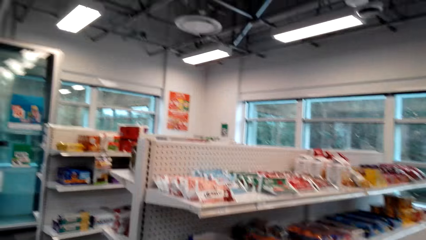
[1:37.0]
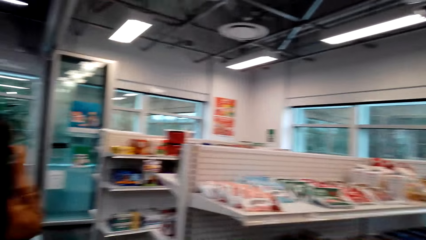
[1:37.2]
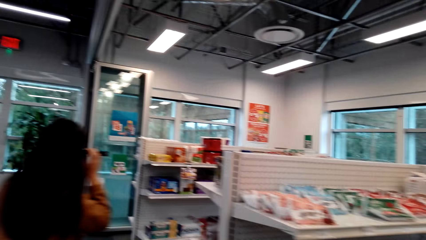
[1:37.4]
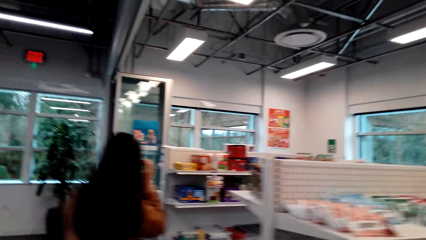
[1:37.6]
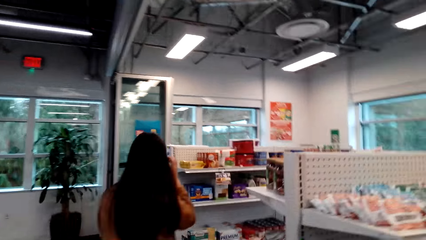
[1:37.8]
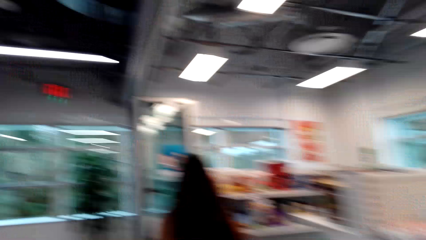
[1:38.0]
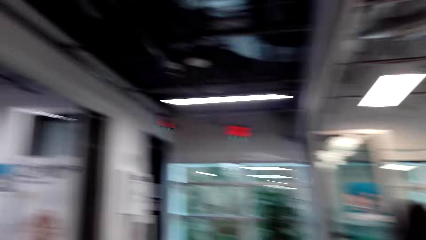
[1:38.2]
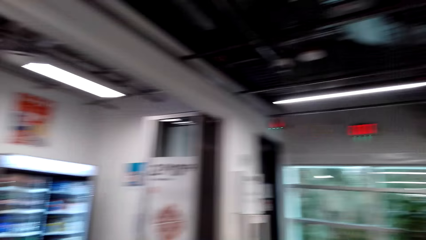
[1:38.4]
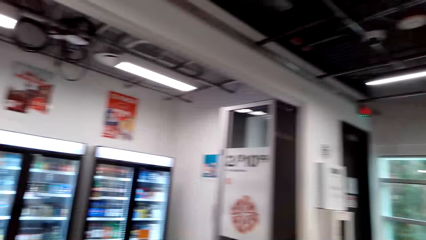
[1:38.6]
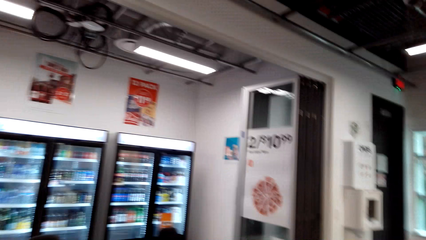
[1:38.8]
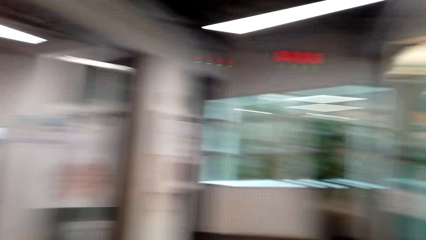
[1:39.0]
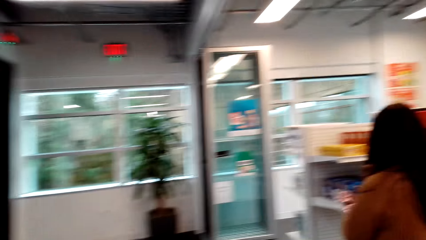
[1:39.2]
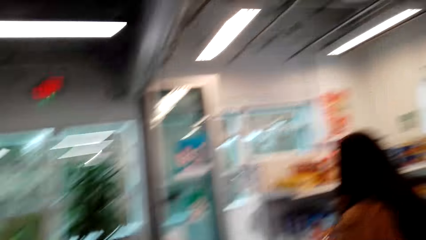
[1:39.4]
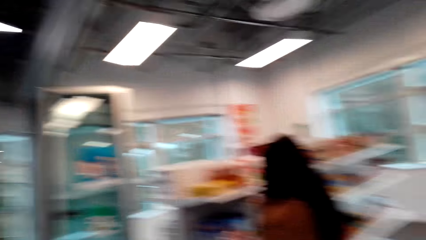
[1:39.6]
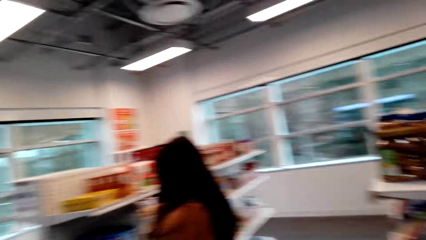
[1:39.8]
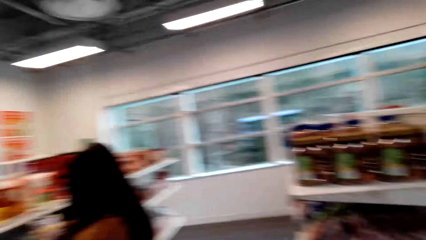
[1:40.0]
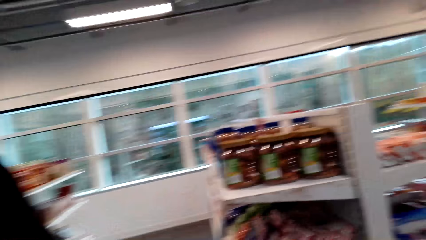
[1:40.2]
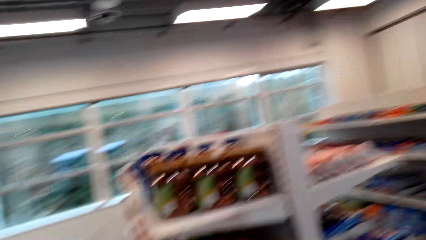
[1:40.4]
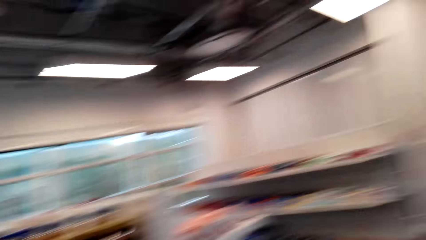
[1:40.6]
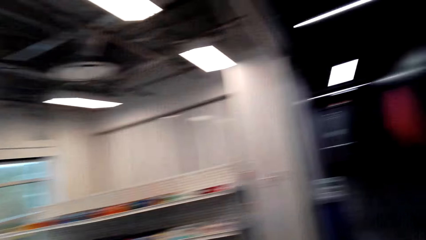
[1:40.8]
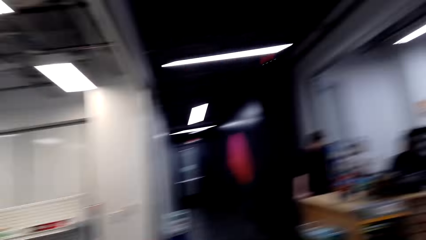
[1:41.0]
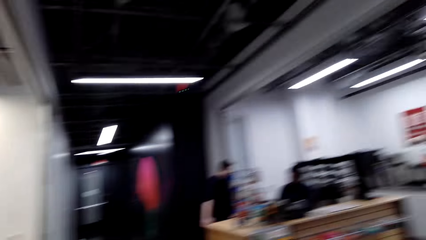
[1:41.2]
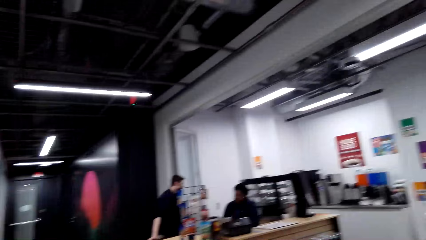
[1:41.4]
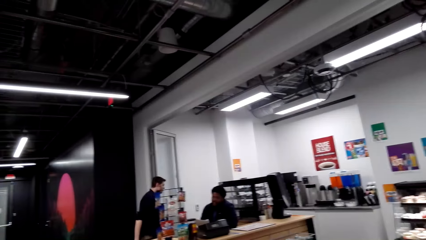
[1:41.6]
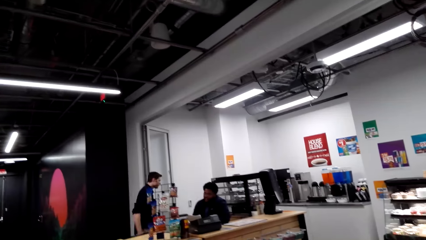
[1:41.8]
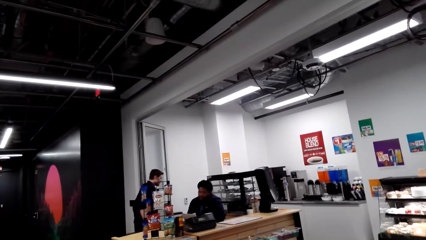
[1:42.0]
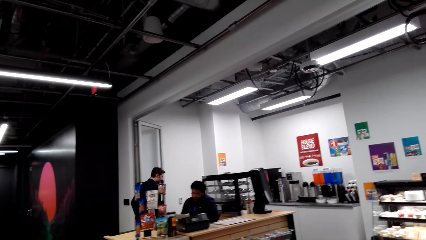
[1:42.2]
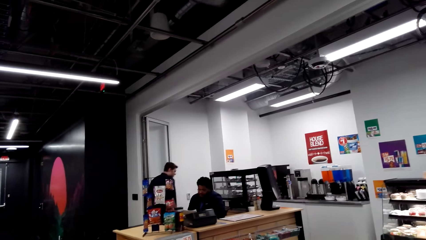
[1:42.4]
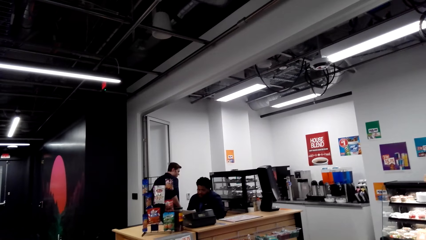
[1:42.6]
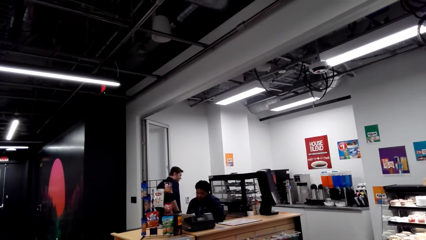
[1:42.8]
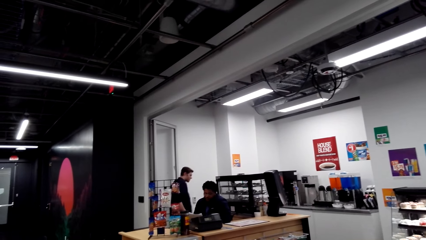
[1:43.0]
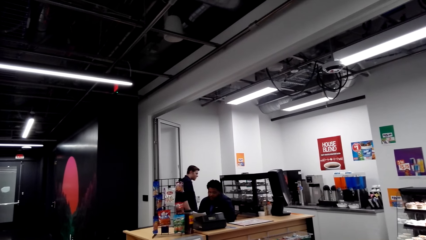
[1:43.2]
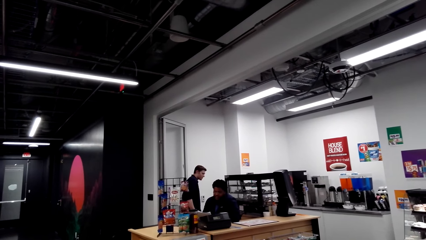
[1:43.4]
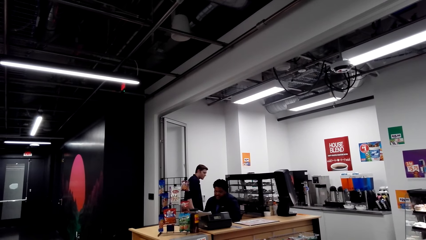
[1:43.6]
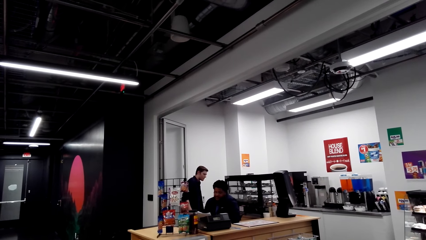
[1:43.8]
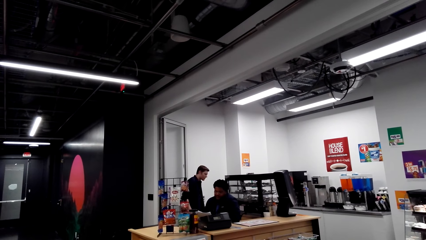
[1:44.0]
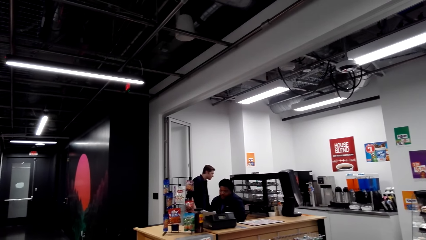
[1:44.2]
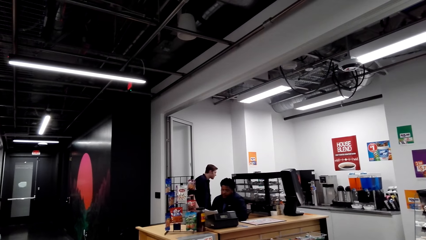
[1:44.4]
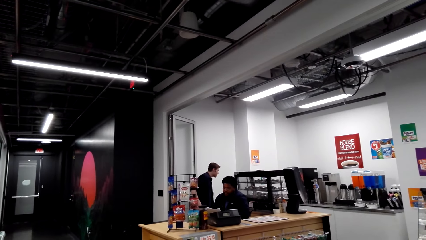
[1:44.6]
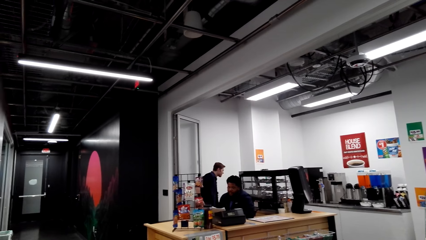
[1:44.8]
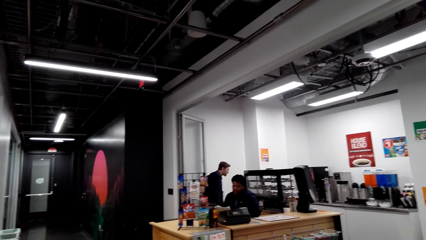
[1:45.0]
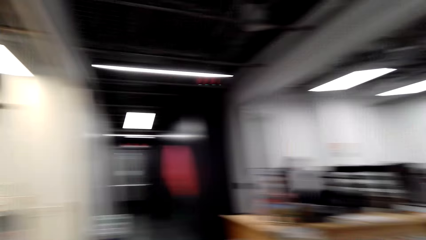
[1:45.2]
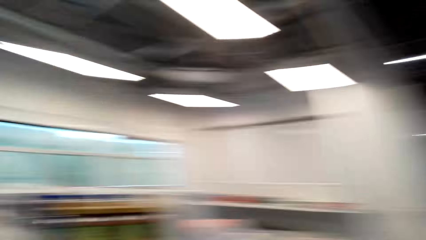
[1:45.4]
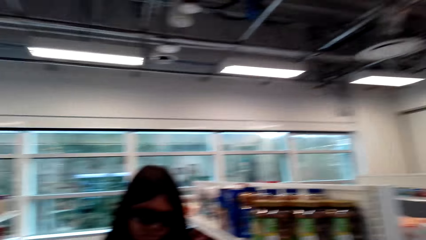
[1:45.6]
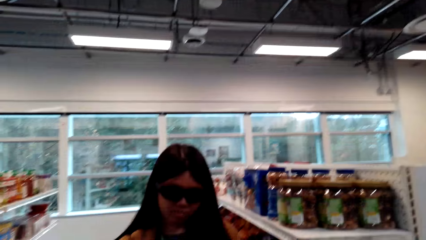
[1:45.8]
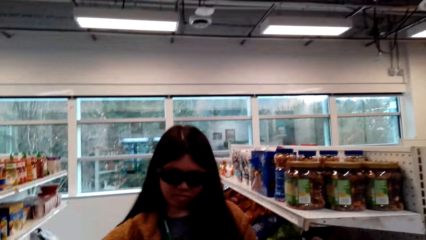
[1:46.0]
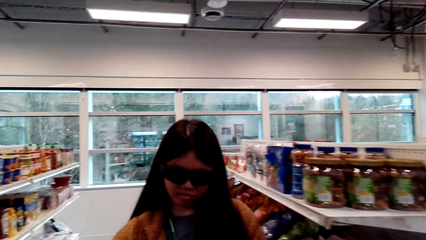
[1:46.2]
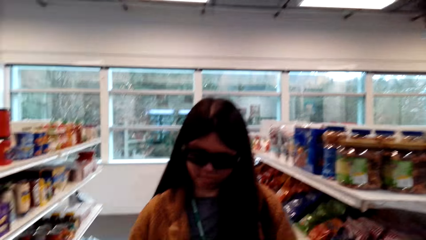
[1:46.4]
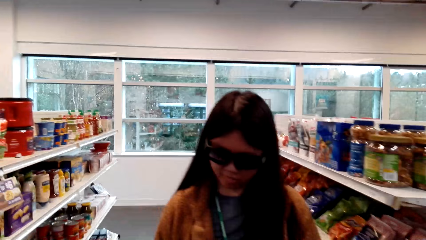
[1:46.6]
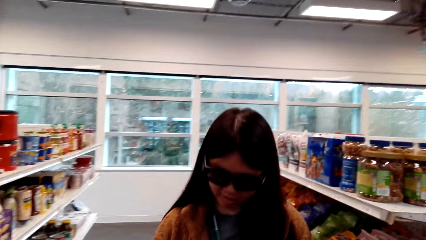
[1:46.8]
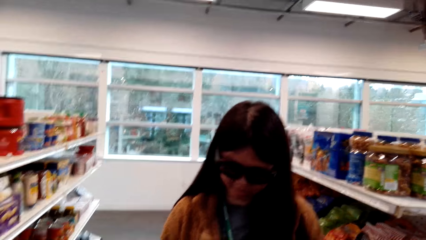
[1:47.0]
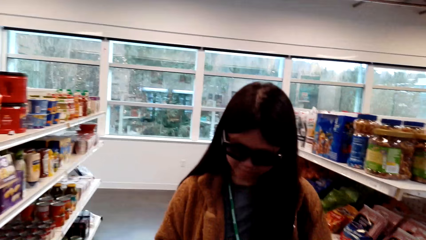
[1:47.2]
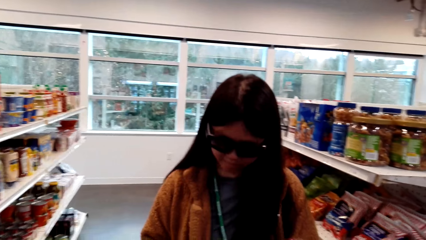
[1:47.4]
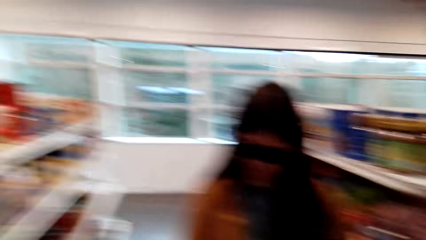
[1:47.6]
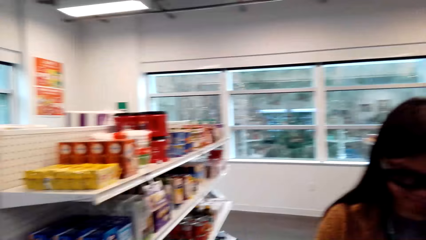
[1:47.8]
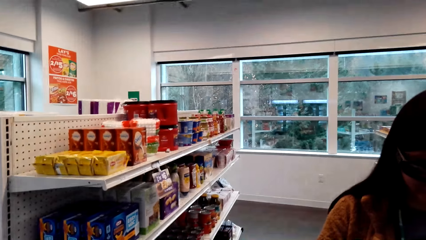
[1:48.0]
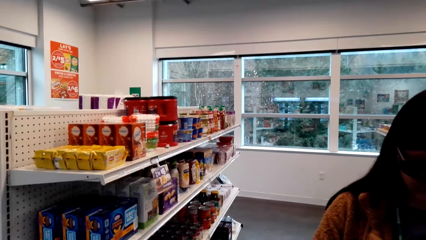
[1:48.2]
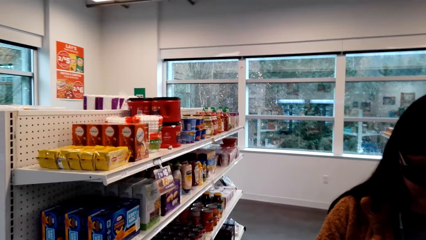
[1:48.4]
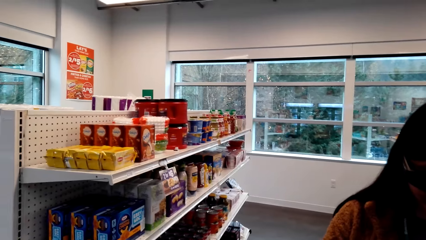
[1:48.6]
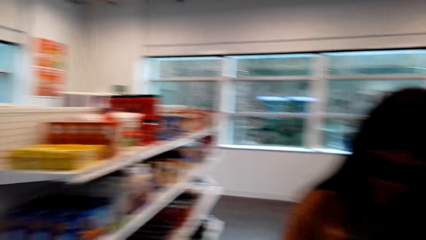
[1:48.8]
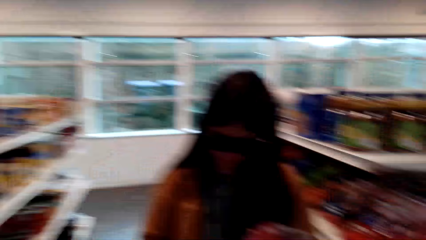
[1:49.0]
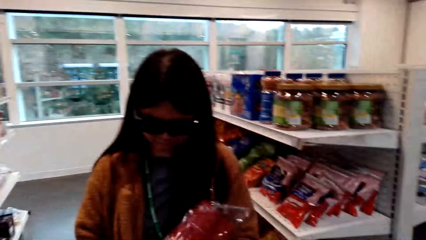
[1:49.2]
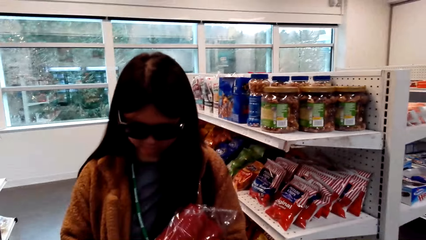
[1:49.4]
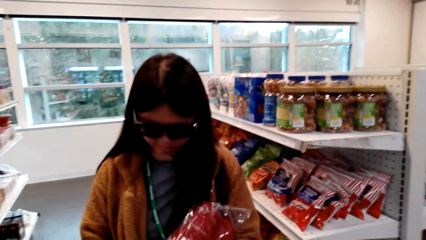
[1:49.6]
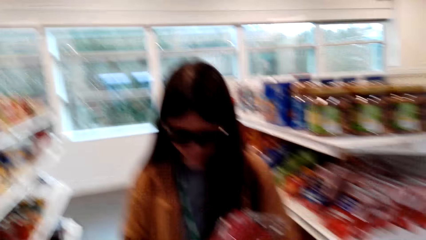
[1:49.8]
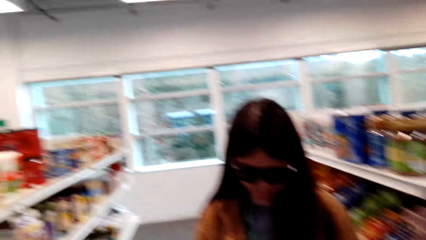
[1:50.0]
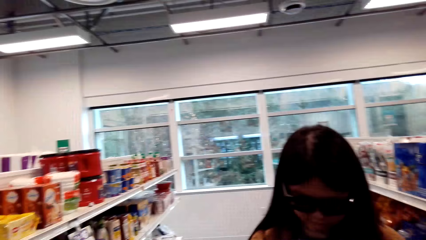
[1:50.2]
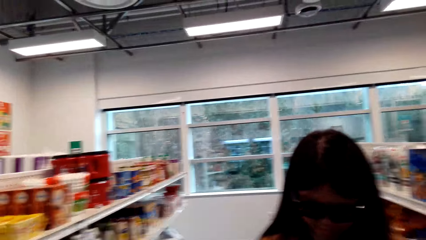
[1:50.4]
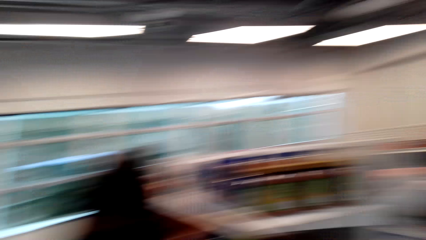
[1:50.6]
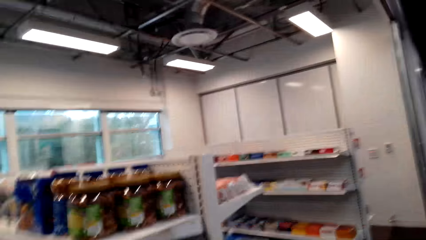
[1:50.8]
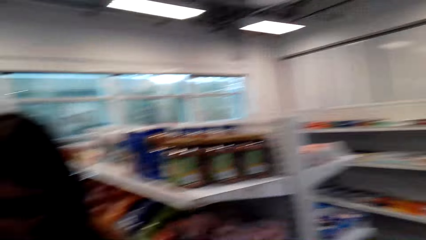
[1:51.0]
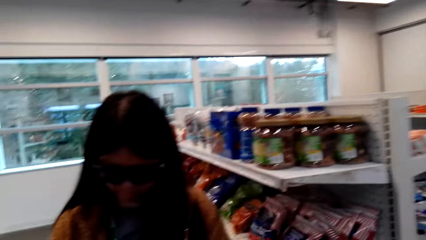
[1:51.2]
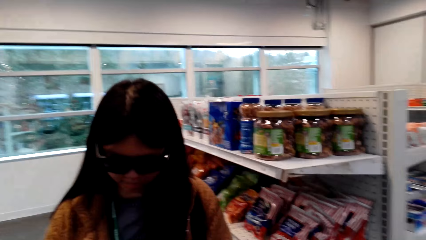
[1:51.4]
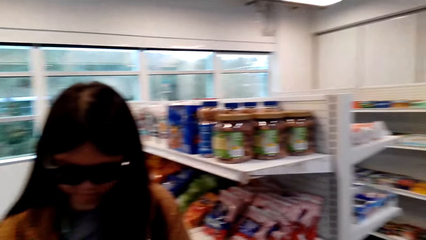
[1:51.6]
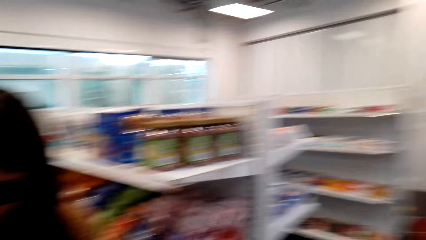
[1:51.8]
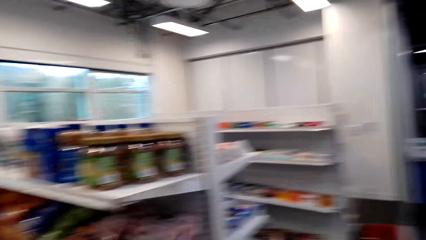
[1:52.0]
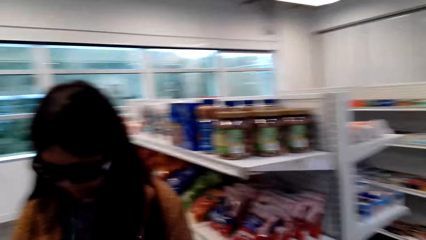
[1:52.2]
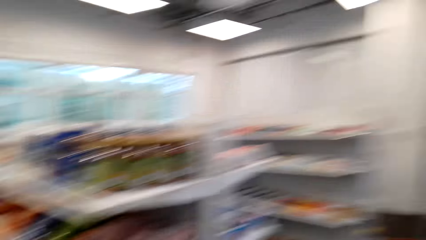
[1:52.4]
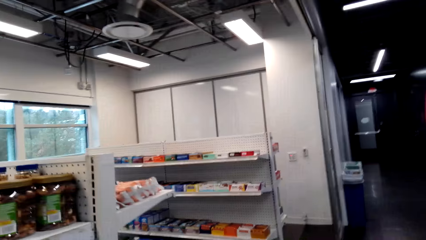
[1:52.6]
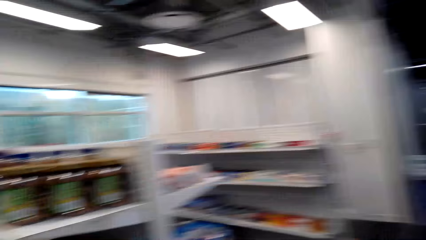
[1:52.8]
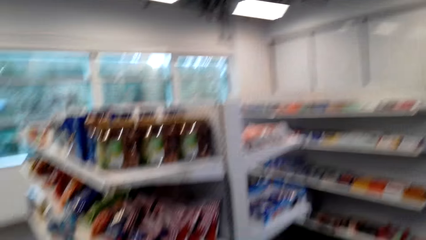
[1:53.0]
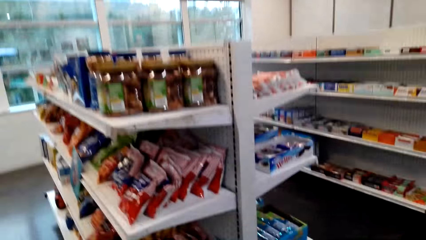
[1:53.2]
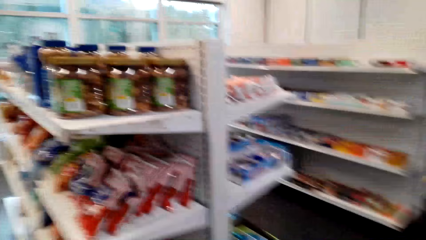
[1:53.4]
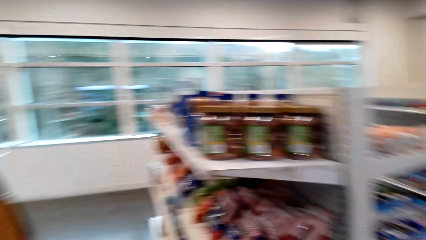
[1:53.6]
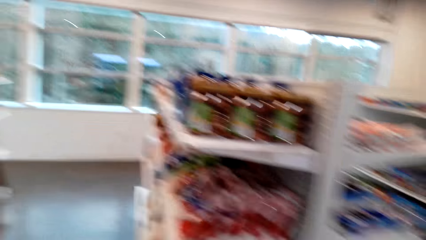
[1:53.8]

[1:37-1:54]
The camera wearer talks with a lady. They talk with the lady again. The lady walks around. The camera wearer walks around. They look around and talk with the lady. A cashier talks. The lady walks around. The camera wearer looks around. They talk with the lady.
